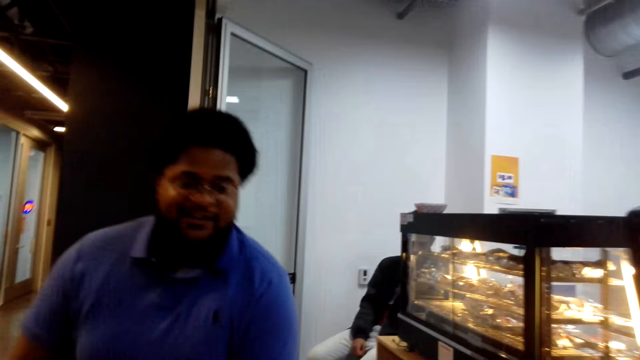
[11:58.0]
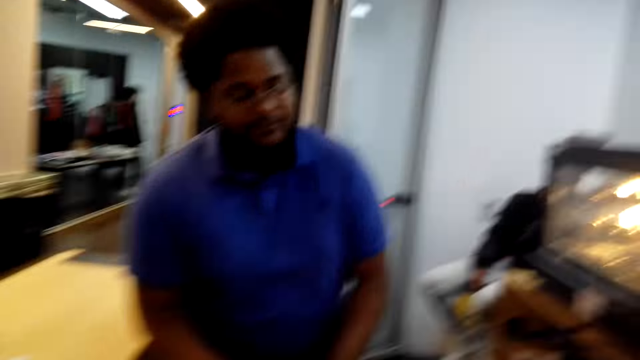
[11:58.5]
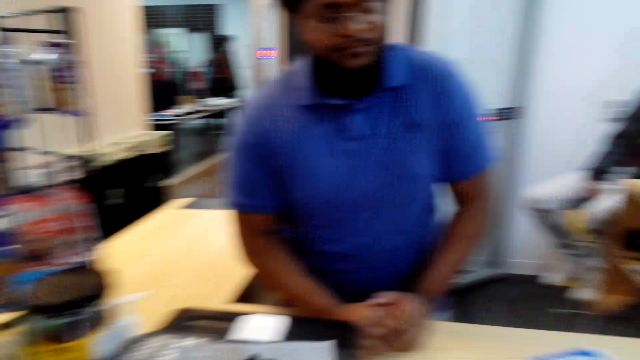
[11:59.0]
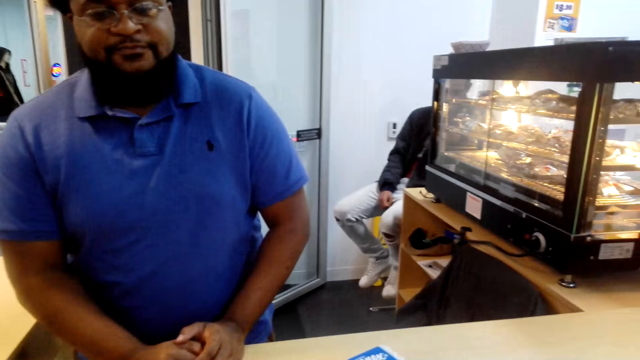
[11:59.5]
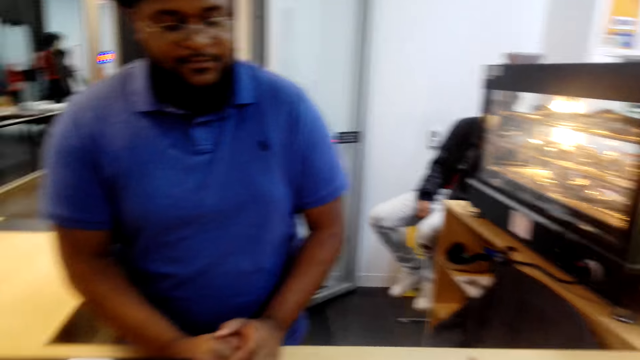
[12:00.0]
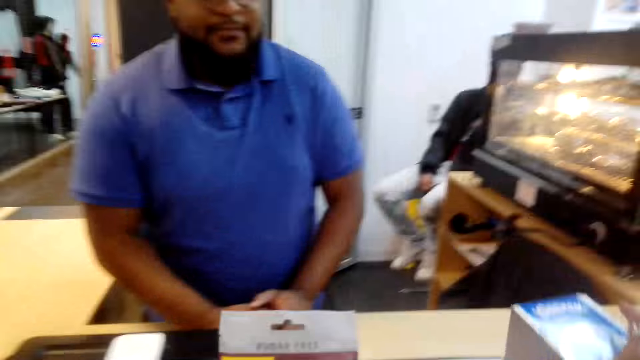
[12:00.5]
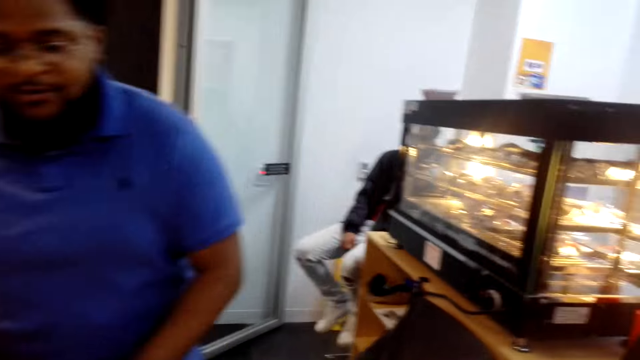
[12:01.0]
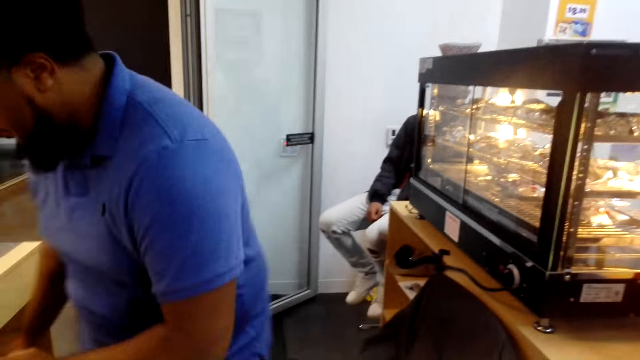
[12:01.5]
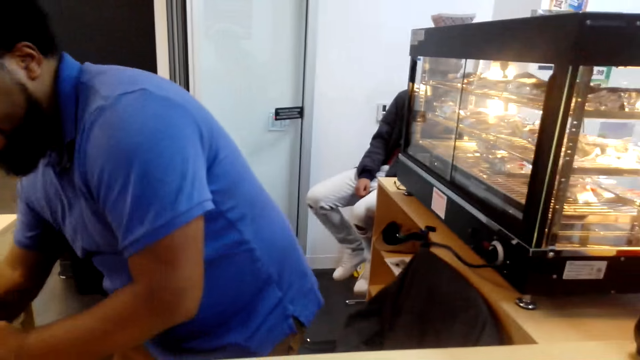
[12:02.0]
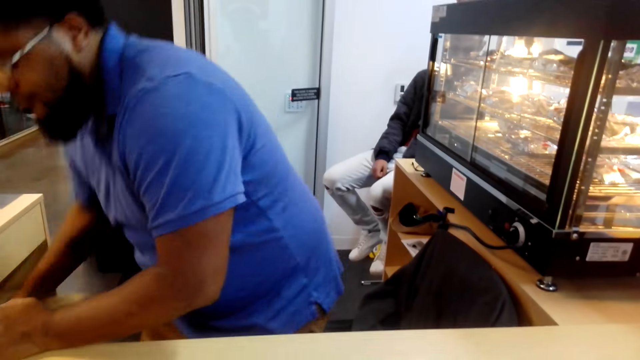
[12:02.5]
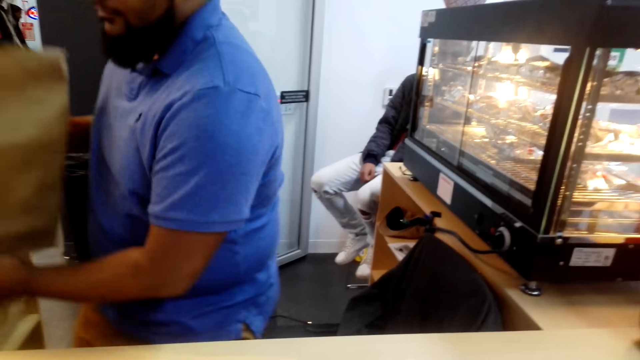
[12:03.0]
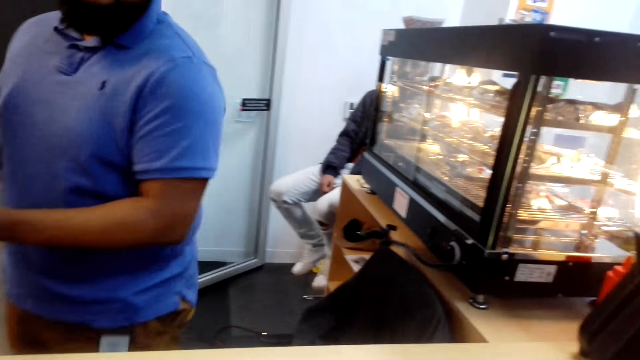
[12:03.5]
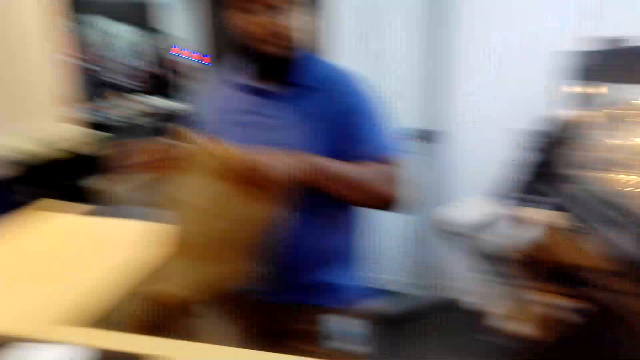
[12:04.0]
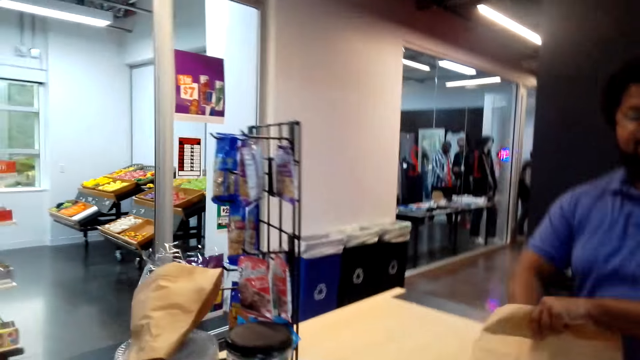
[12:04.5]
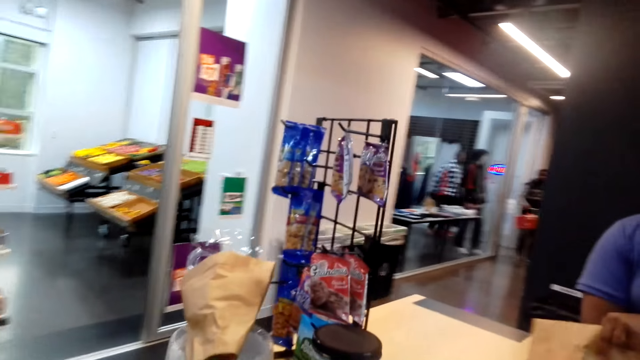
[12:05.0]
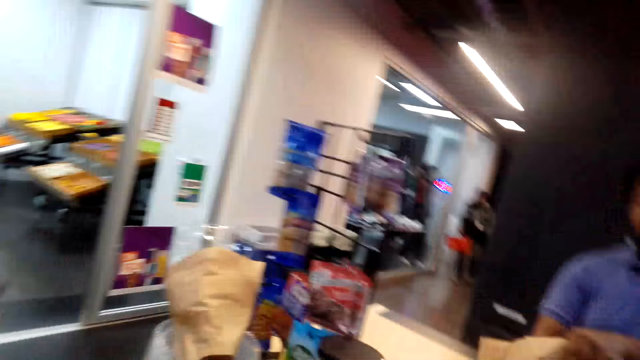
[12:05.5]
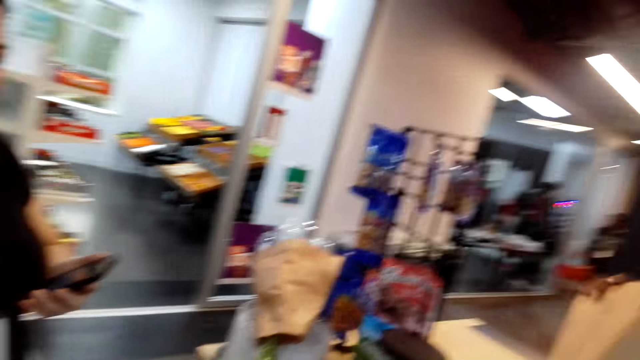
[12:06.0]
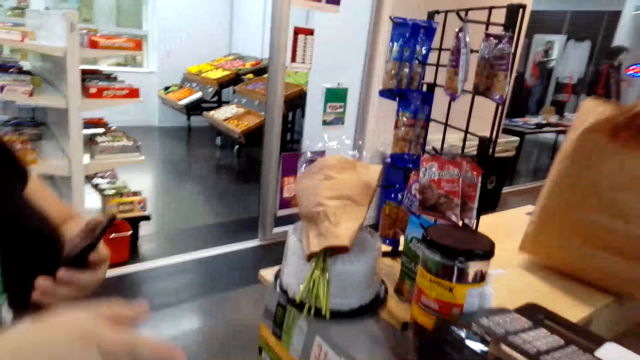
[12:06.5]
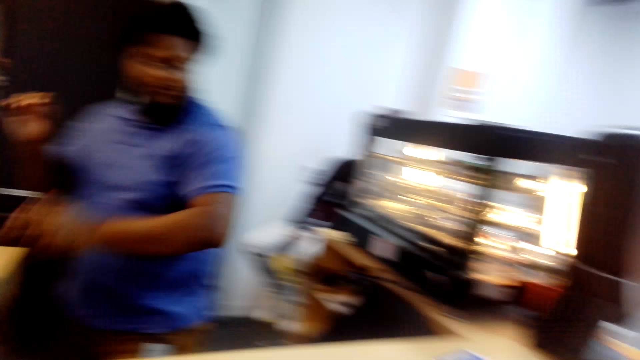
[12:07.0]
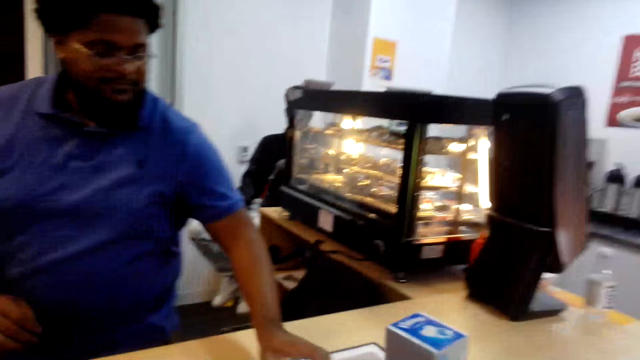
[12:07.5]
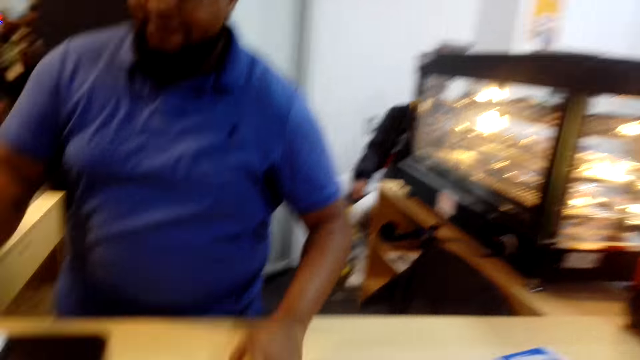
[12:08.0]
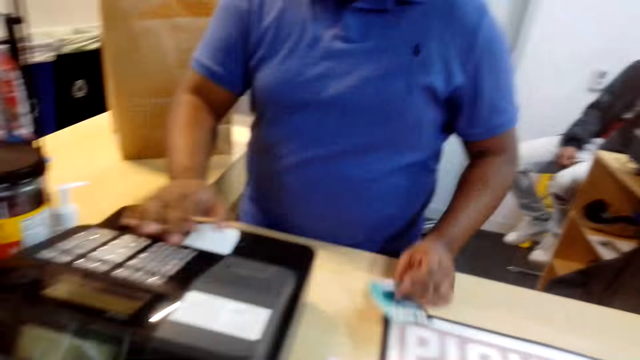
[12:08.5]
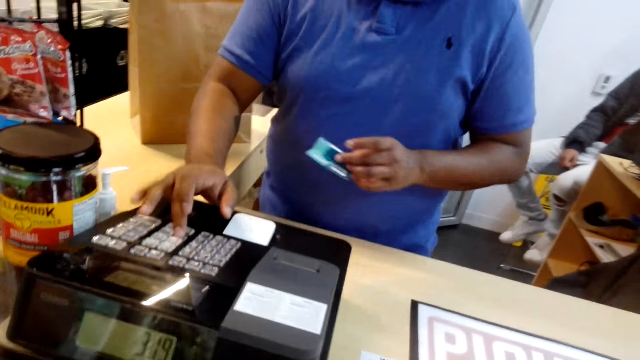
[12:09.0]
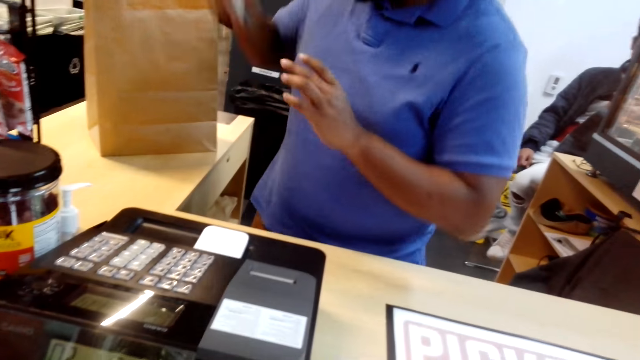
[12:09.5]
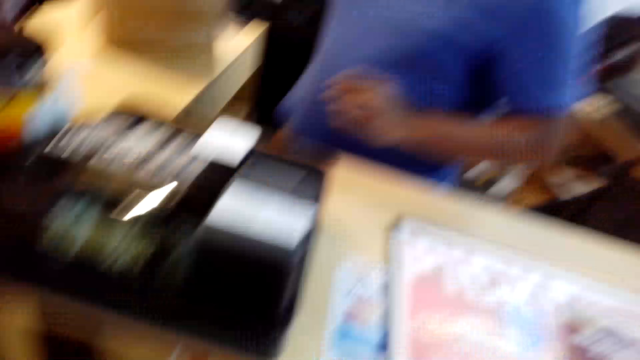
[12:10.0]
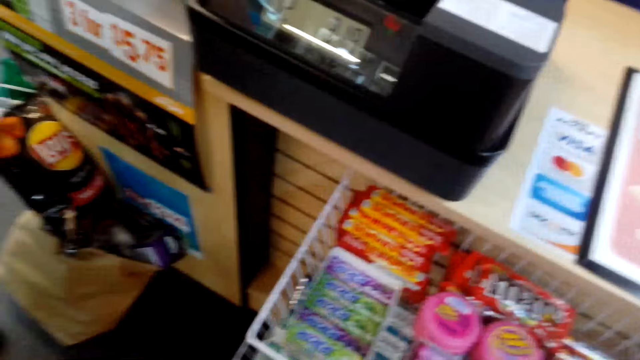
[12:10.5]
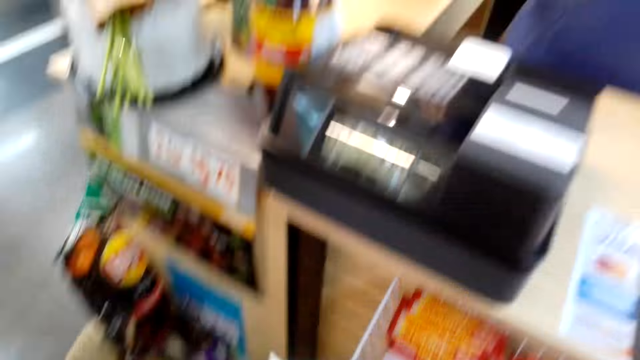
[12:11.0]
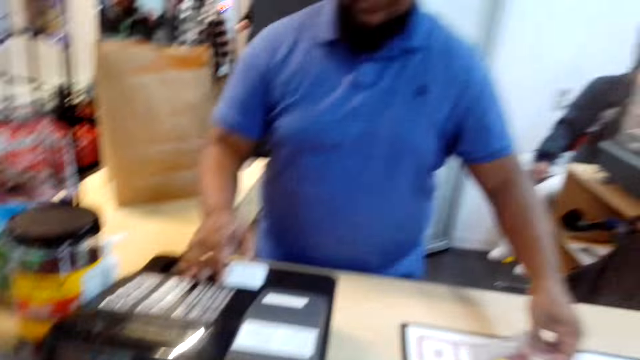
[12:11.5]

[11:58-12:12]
A man converses with the camera wearer. A lady puts the Kleenex on the table. The man pulls a brown bag. The camera wearer looks around. Another man removes the paper from the drawer. The first man converses with the camera wearer. The camera wearer looks around. The other man puts the paper on the table. The first man picks up a card. The other man takes the Blistex from the table. The first man looks at the card. The camera wearer looks around. The other man puts the Blistex on the paper.

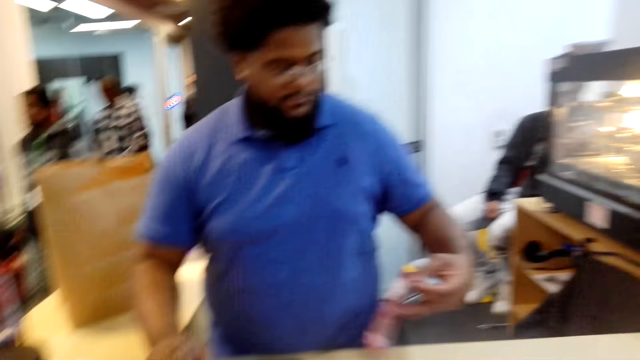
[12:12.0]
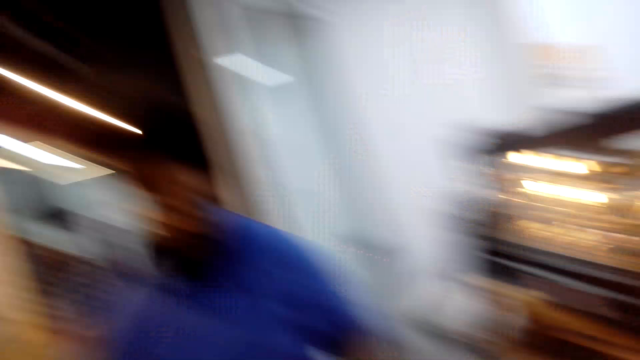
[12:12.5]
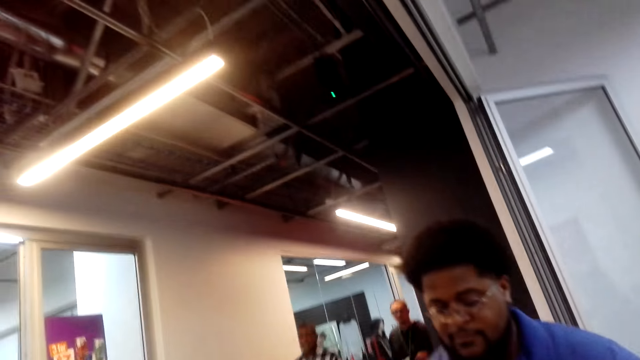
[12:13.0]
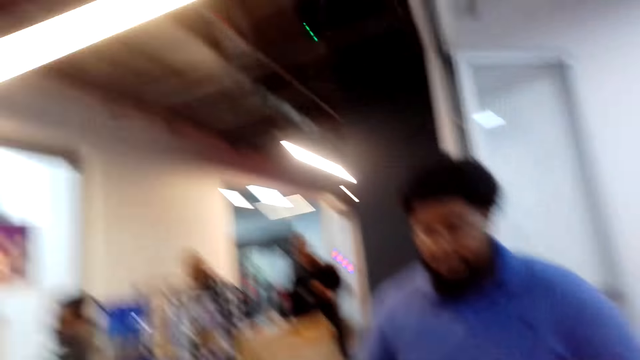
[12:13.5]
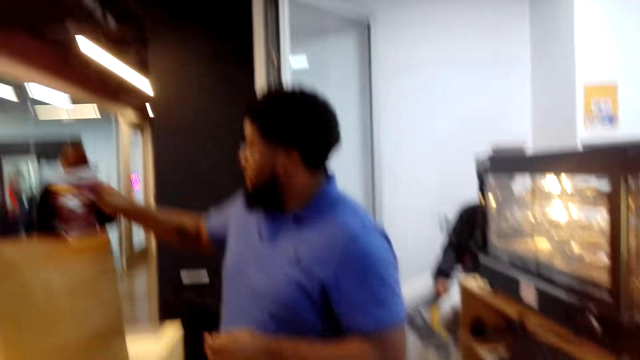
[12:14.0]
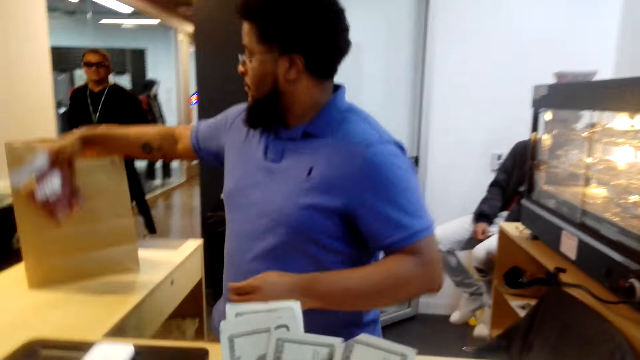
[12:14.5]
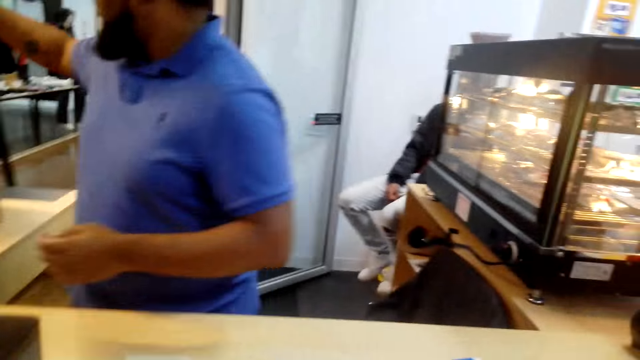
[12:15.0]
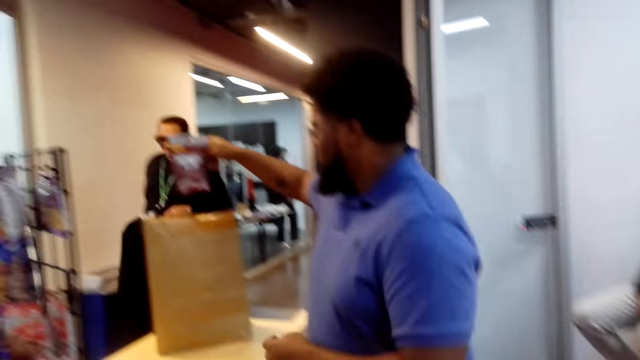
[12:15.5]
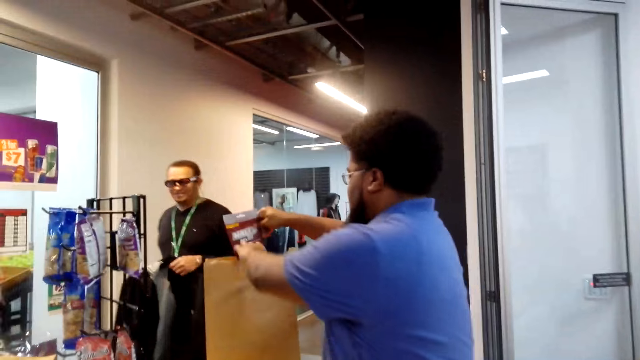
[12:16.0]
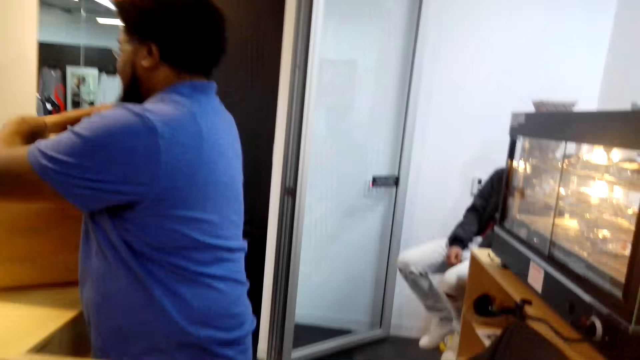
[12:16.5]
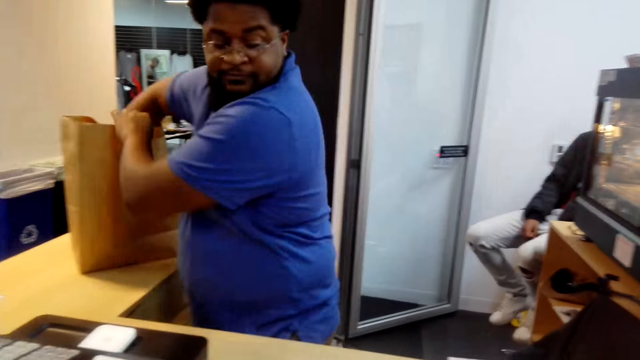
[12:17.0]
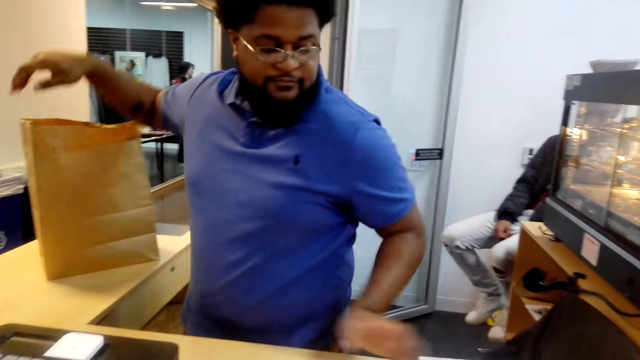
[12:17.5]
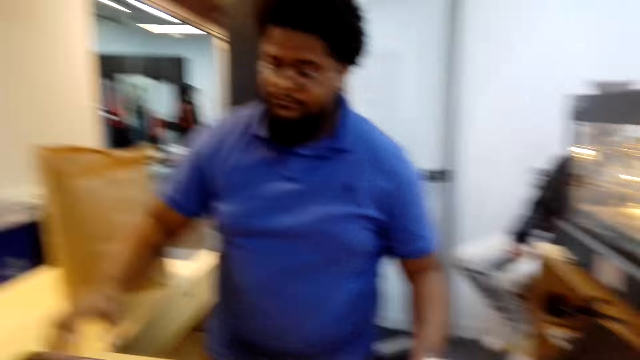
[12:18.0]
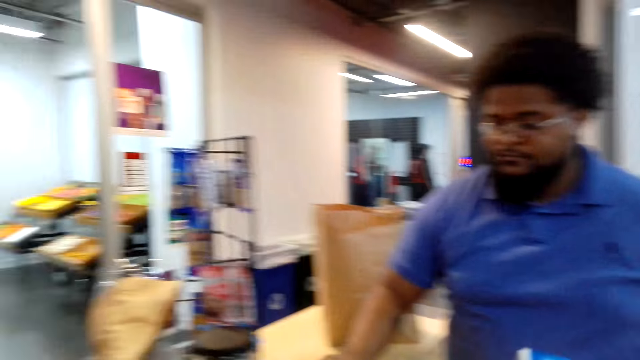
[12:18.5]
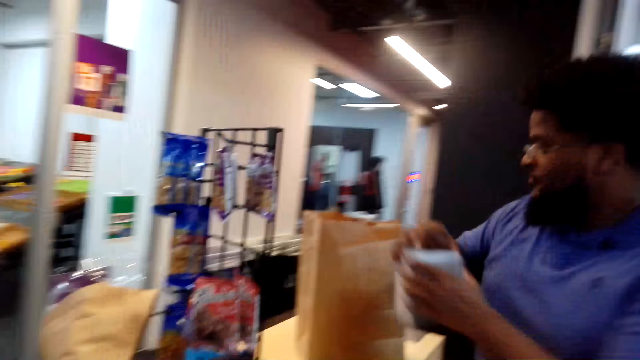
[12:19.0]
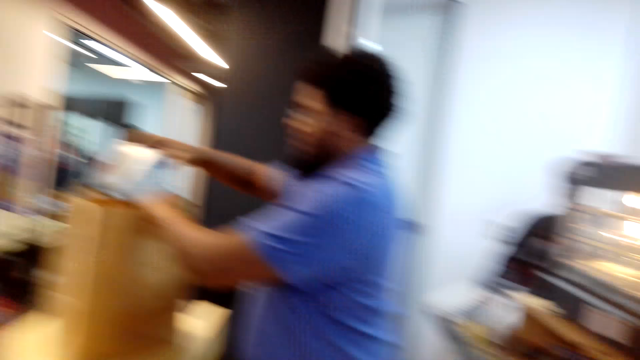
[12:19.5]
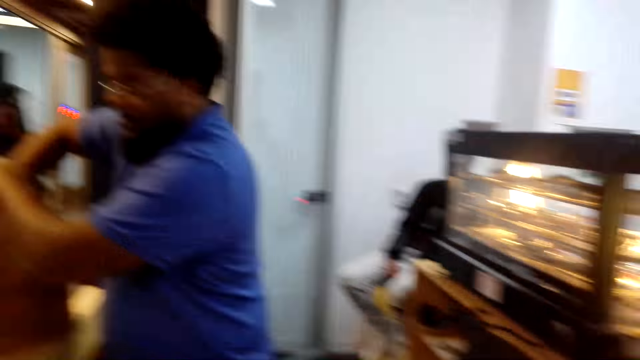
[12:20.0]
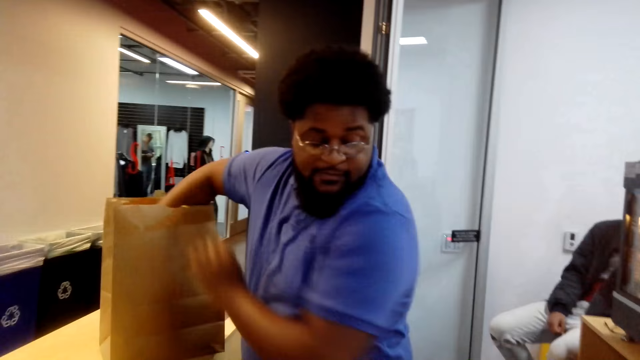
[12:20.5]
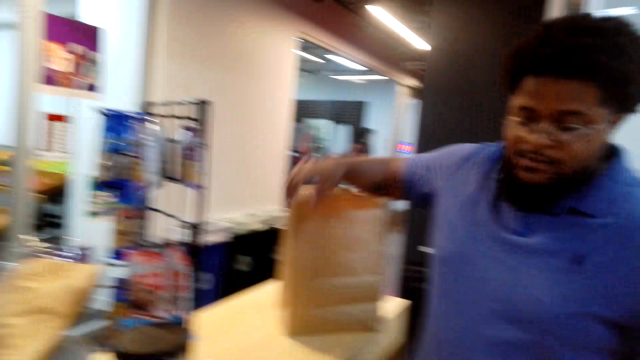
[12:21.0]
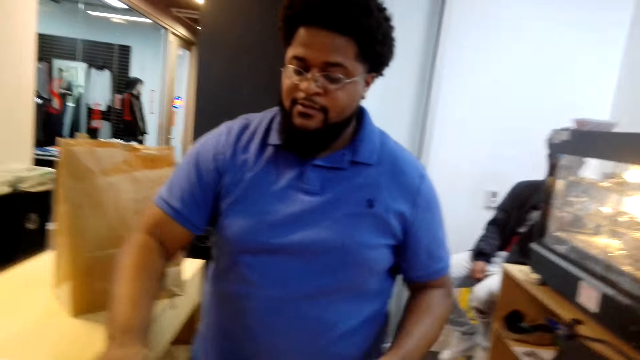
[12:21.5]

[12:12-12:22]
A man takes the Halls Relief from the table. The camera wearer looks around. The man puts the Halls Relief on the paper. The man puts something on the brown bag. The camera wearer looks around. The man takes the Kleenex from the table. The man puts something on the brown bag. The man puts the Kleenex in the paper. The camera wearer looks around. The man converses with the camera wearer.
